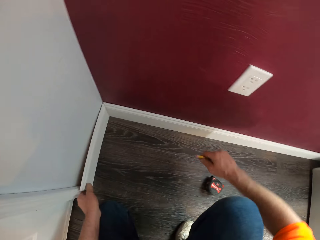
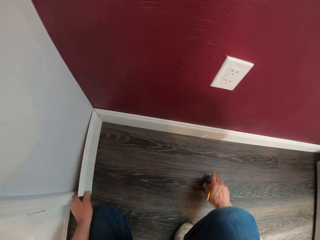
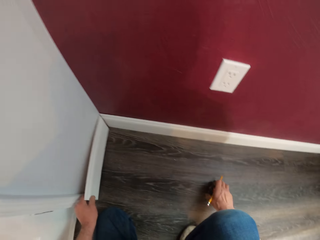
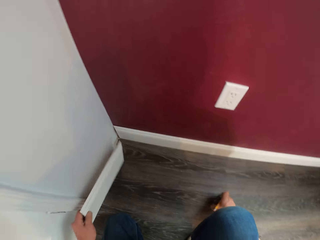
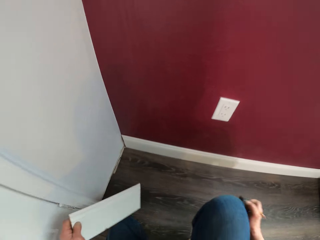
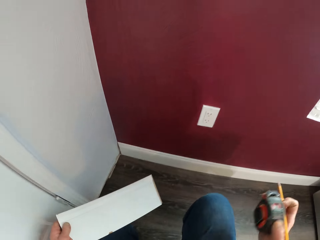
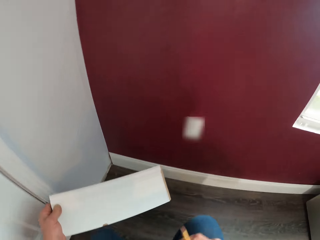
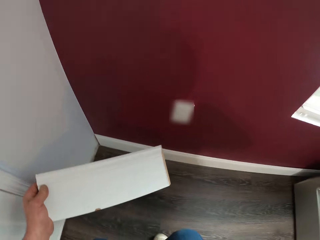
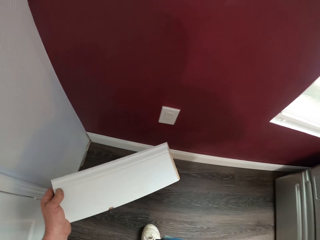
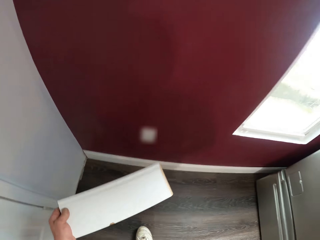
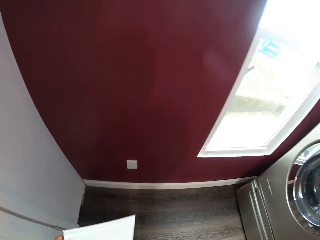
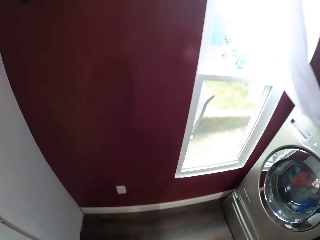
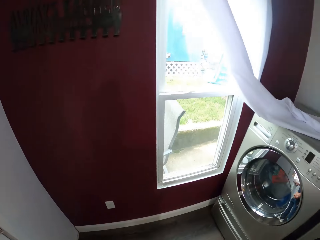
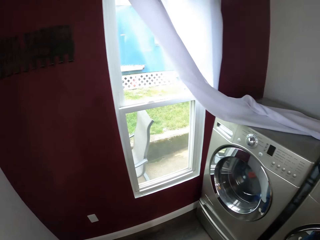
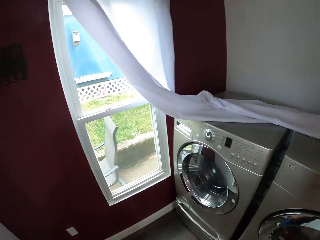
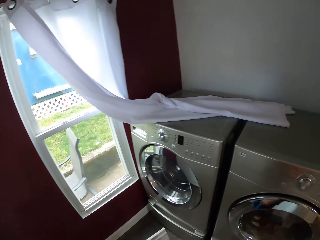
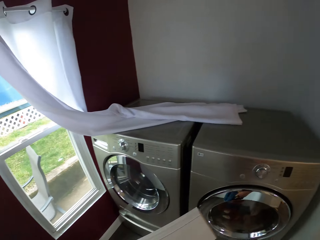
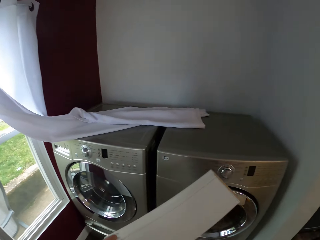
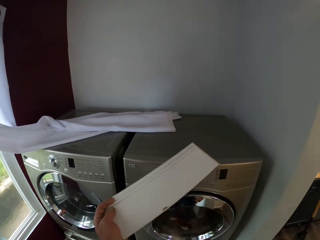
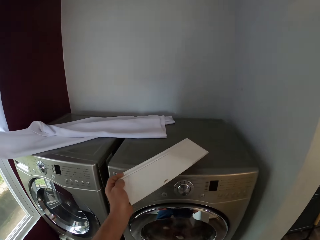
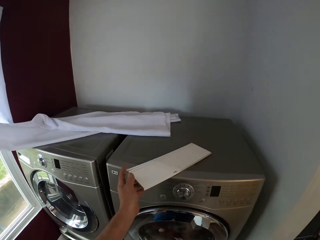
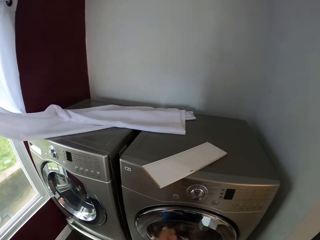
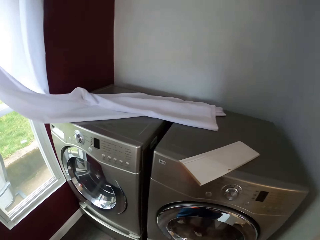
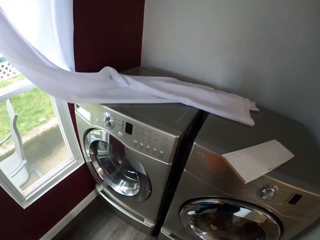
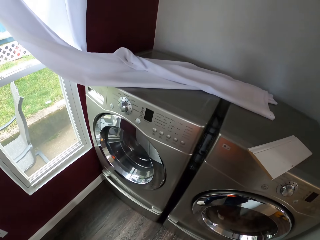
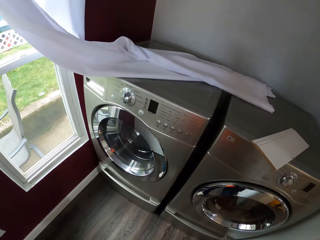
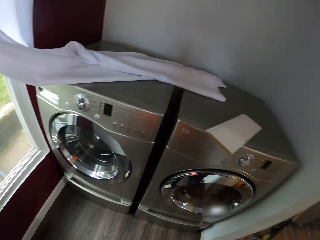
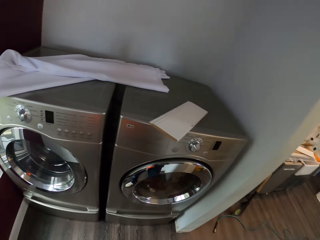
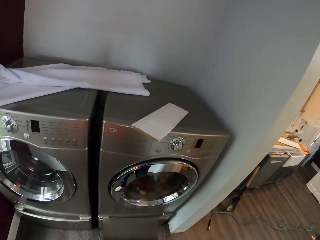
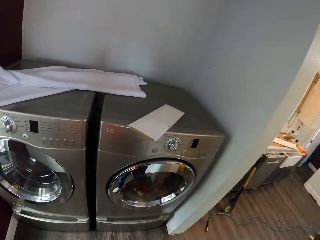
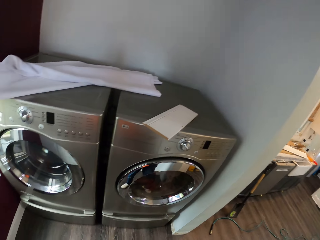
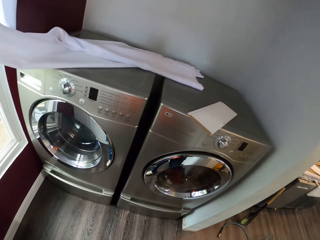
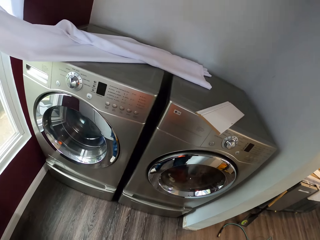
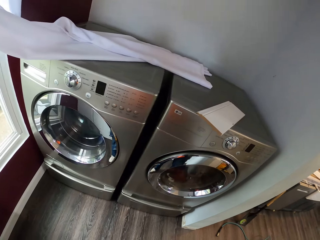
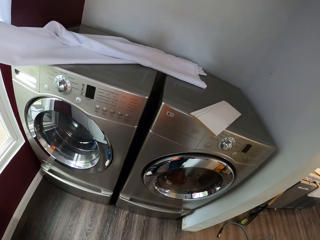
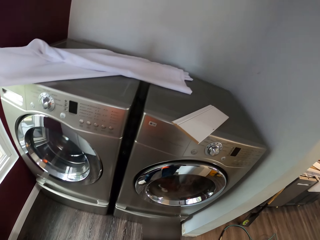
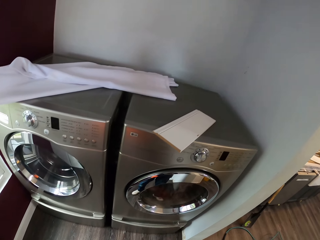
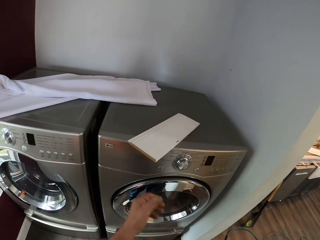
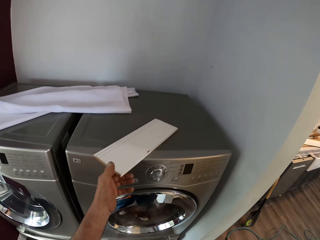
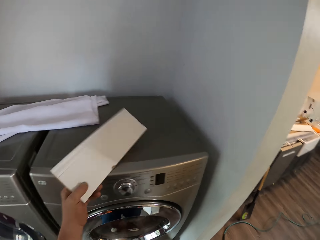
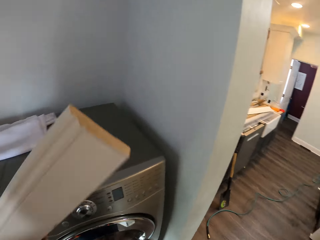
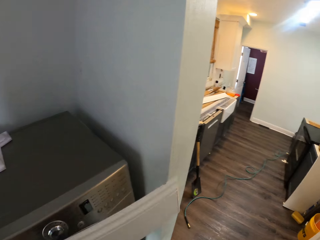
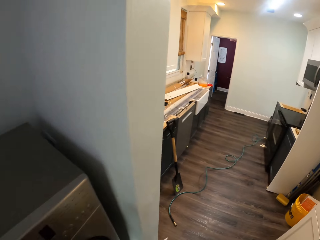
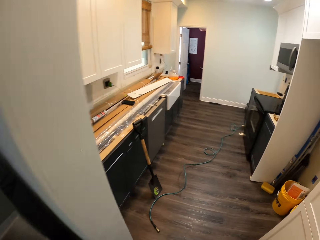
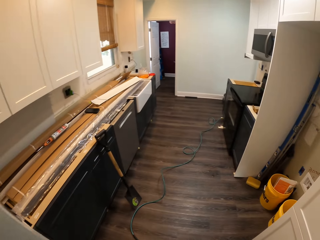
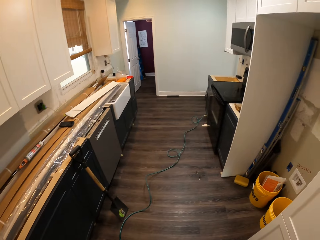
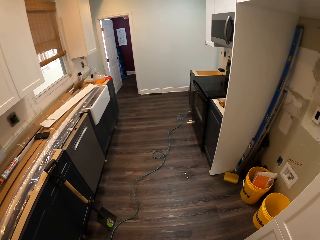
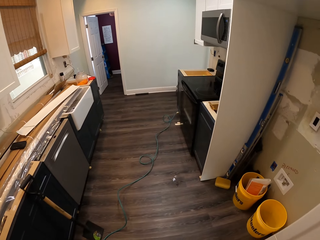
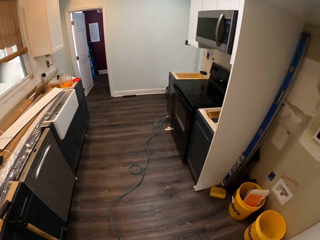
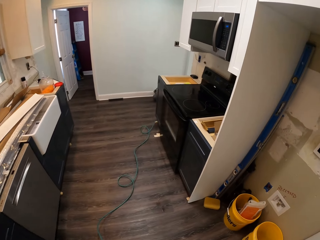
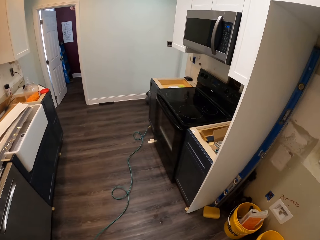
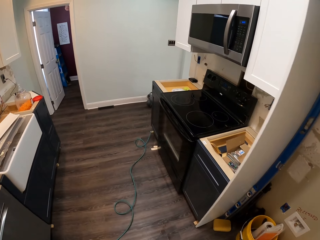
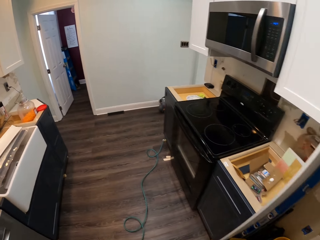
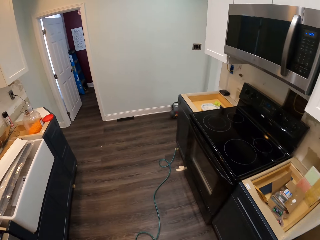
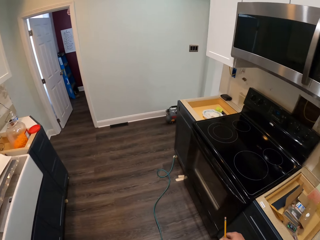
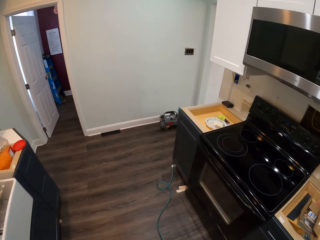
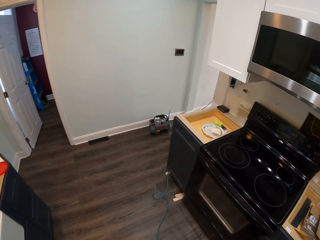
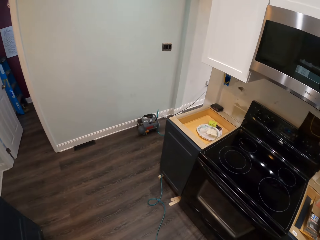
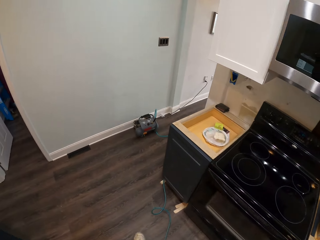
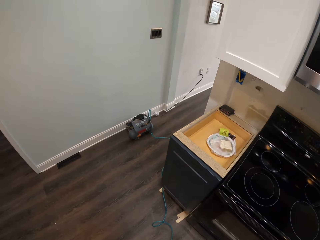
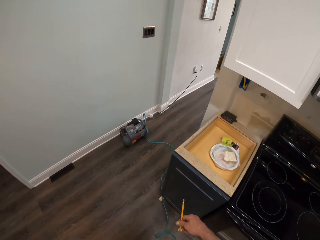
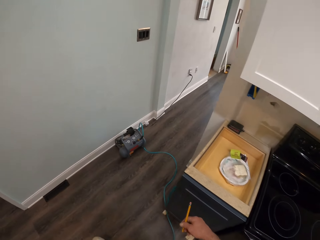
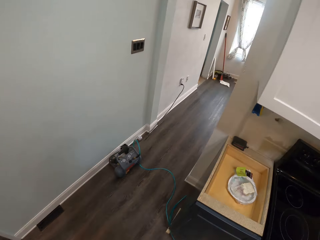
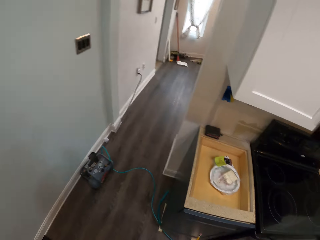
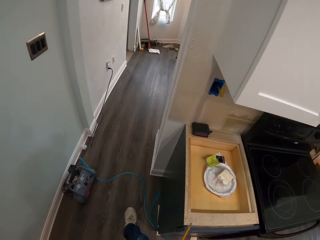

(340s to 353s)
The camera wearer picks up the measuring tape. He stands up from his squatting position. He picks up the piece of wood. He places the small plywood sheet on a washing machine. He looks around. He picks up the small plywood sheet on the washing machine. He walks to the house door.

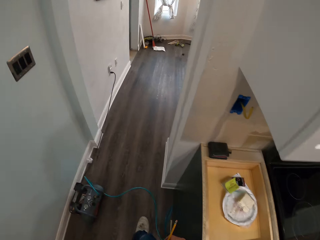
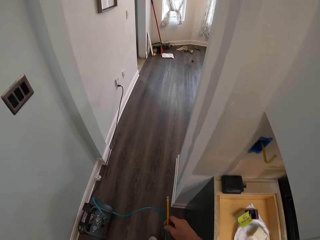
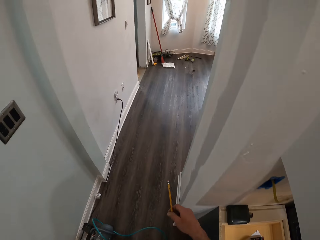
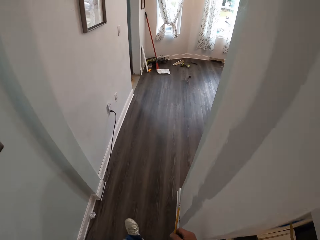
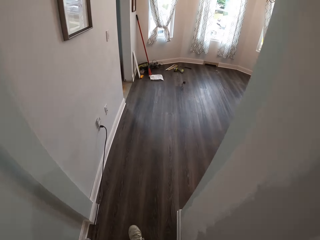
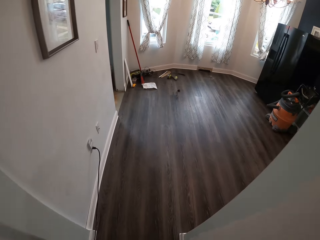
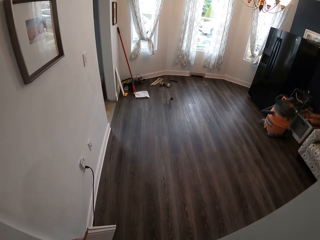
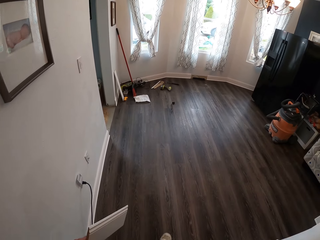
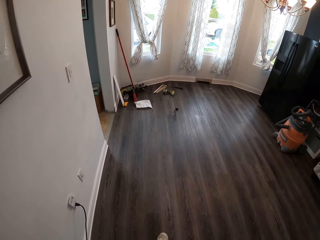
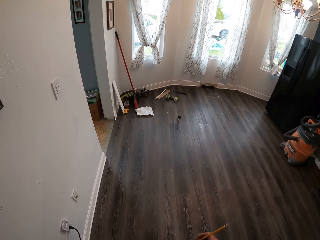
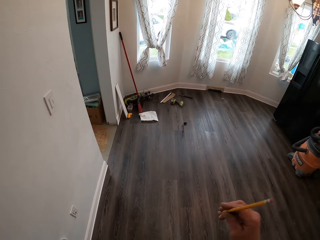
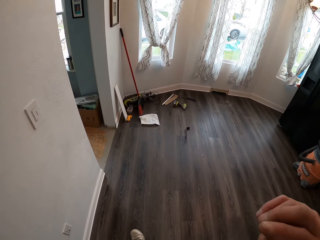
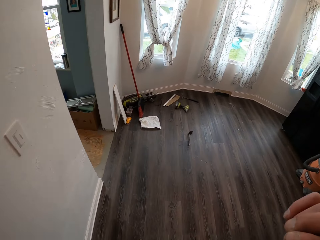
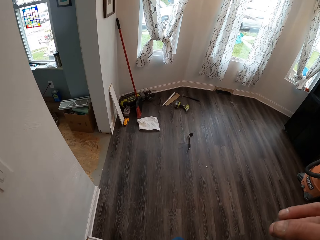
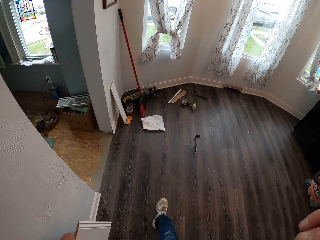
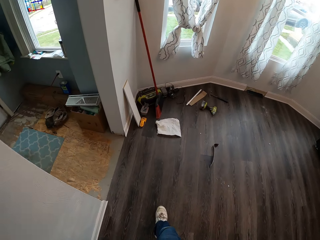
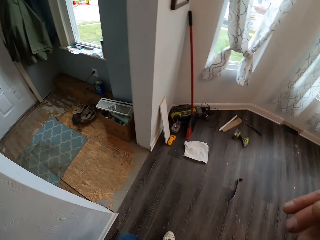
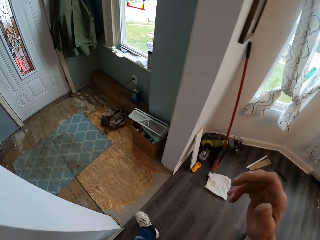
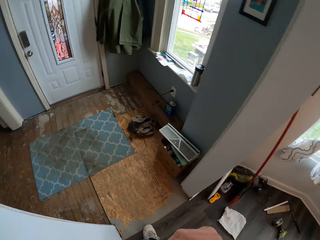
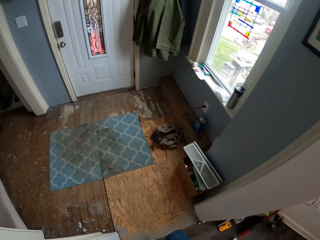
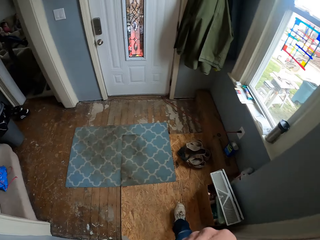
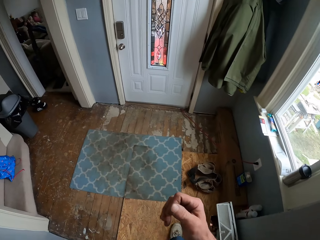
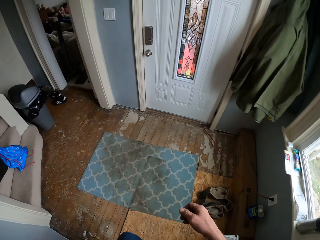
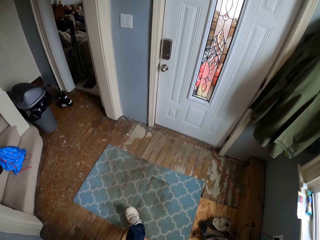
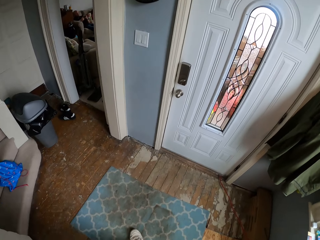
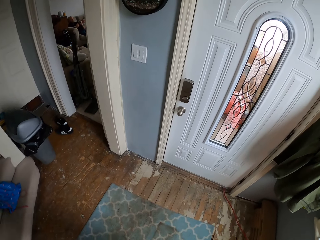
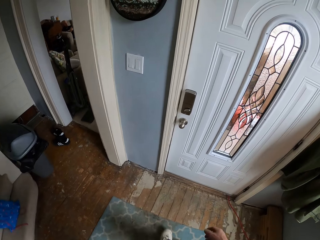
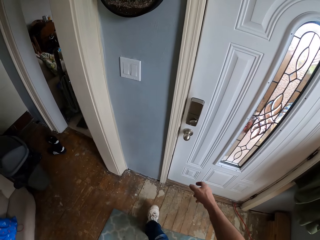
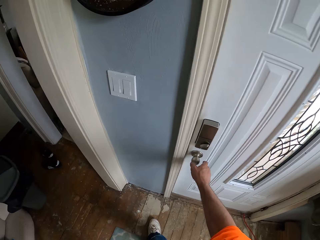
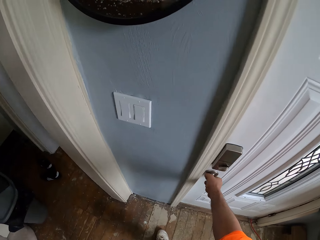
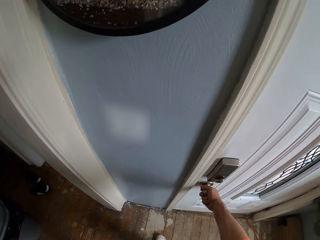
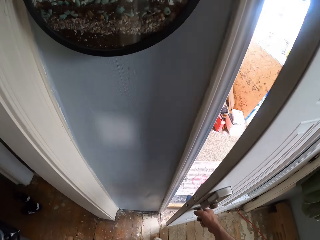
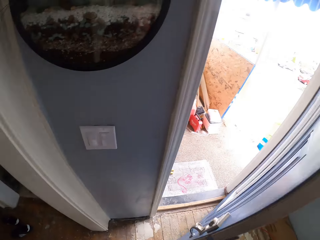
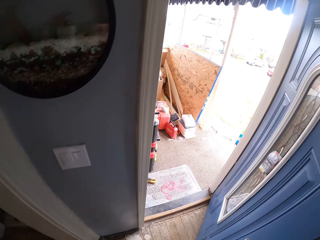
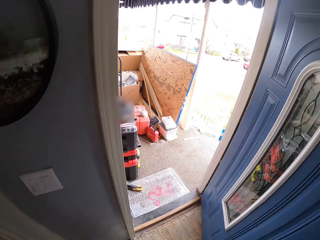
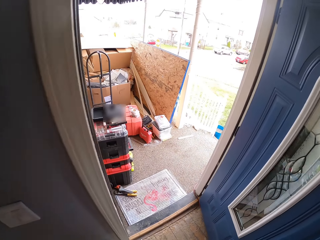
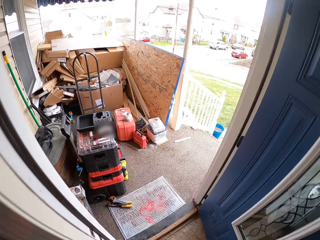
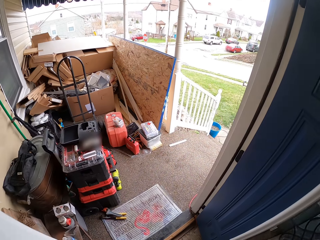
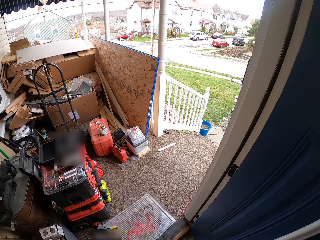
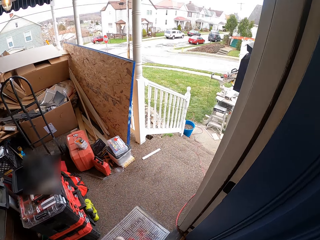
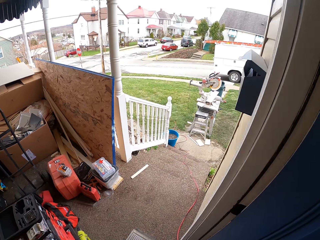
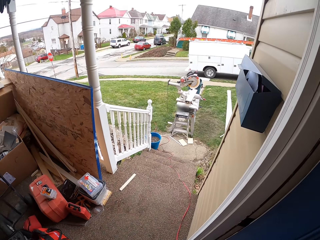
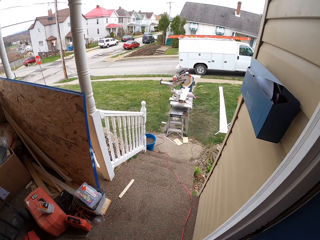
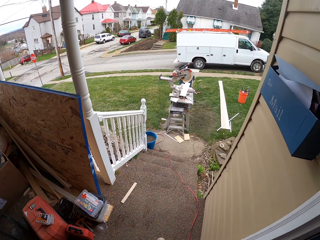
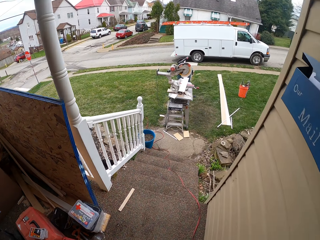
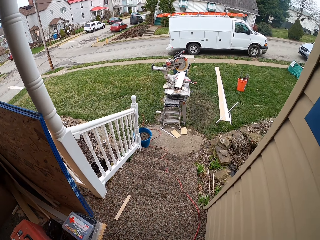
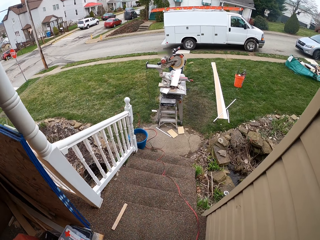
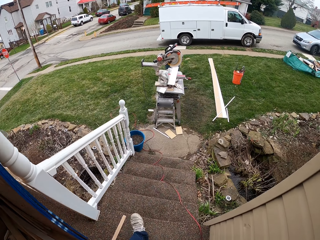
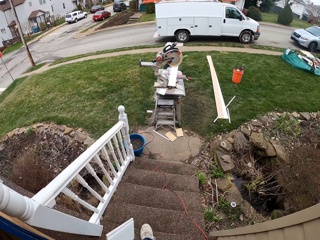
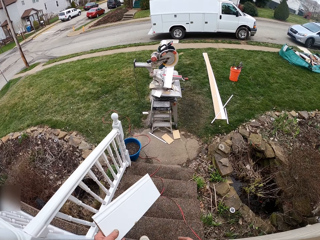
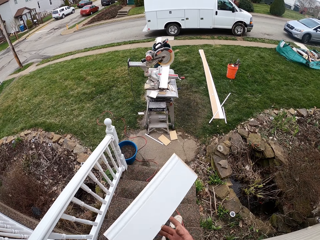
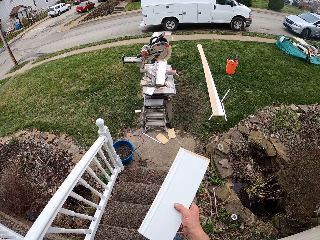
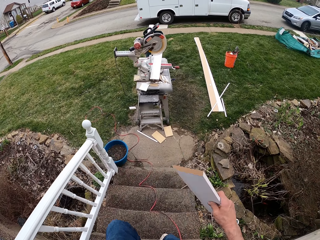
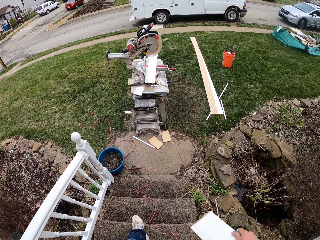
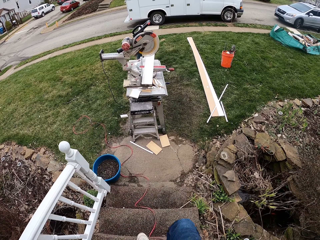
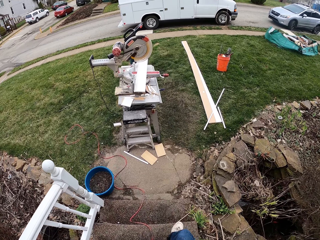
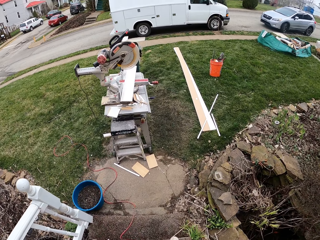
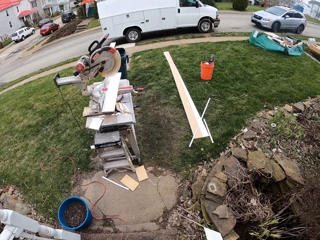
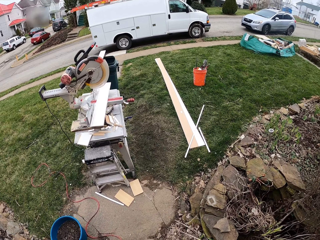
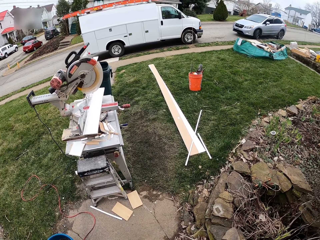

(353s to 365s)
The camera wearer places his pencil on his ears. He opens the door. He walks to the circular saw. He passes the plywood sheet from his right hand to his left hand.
